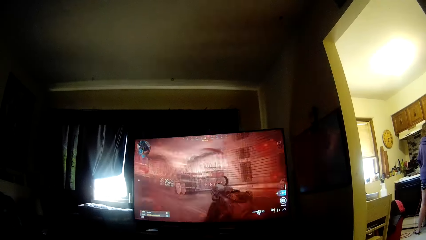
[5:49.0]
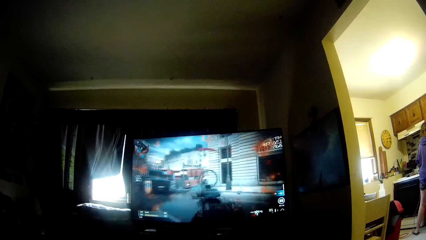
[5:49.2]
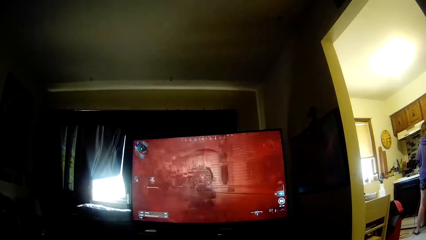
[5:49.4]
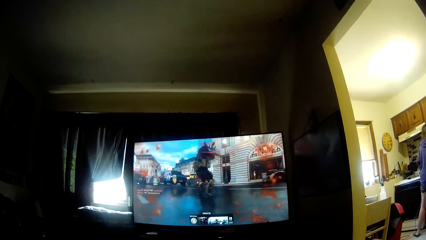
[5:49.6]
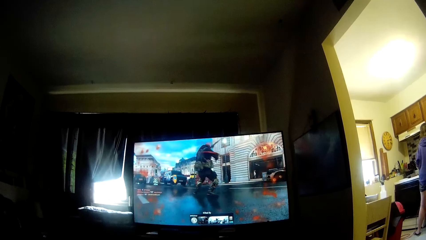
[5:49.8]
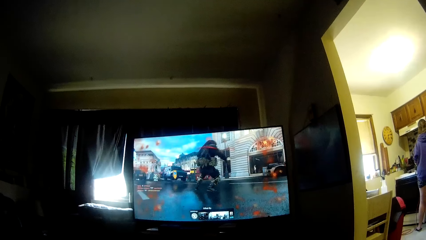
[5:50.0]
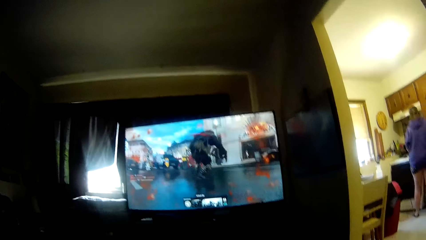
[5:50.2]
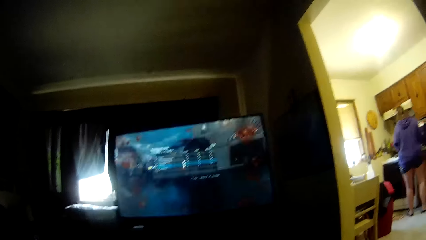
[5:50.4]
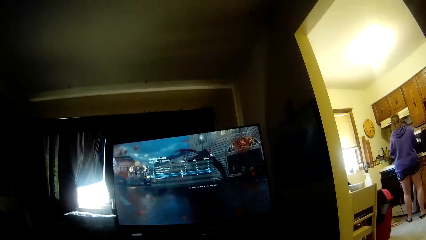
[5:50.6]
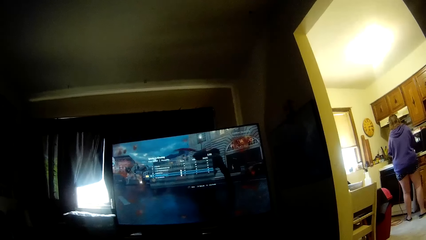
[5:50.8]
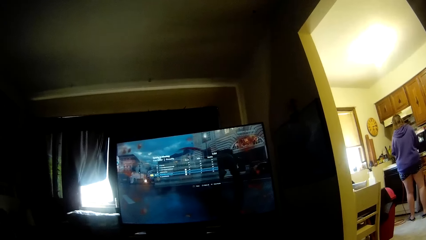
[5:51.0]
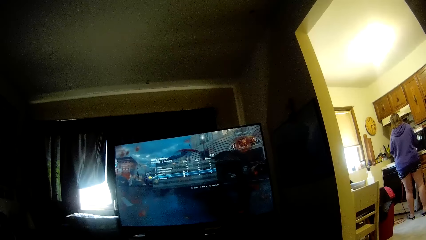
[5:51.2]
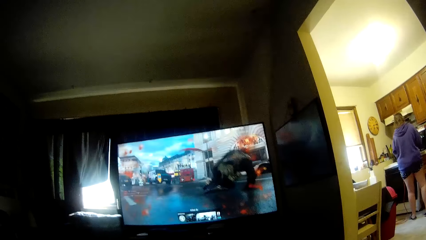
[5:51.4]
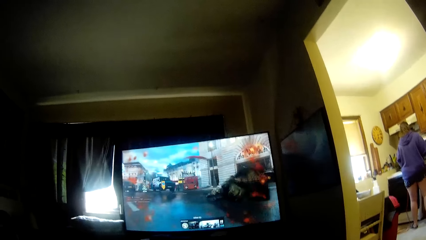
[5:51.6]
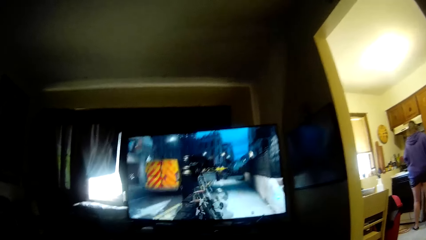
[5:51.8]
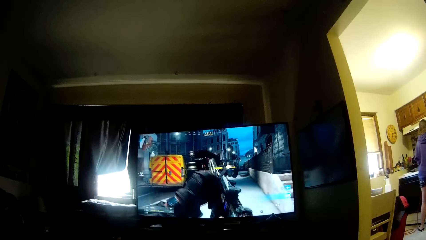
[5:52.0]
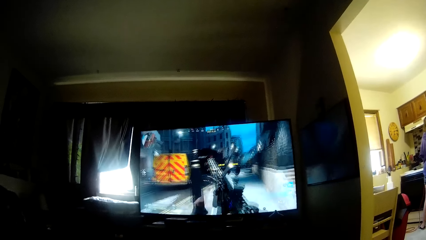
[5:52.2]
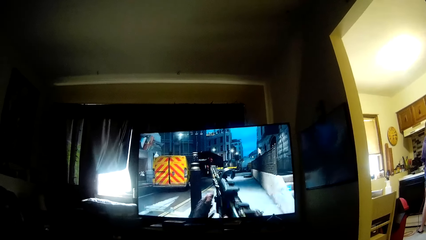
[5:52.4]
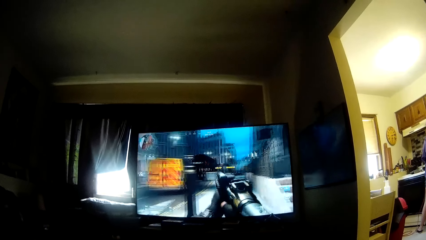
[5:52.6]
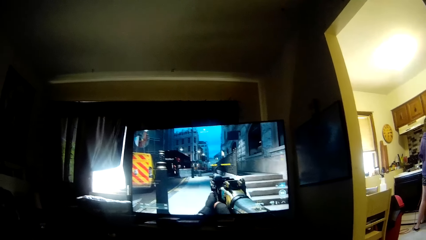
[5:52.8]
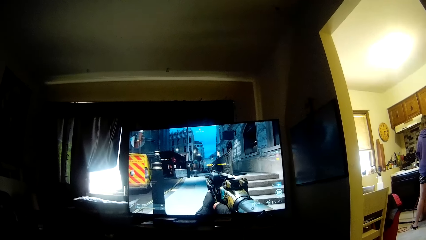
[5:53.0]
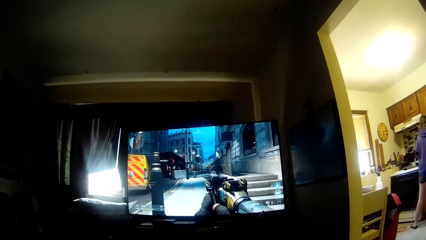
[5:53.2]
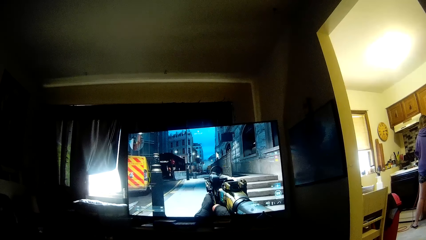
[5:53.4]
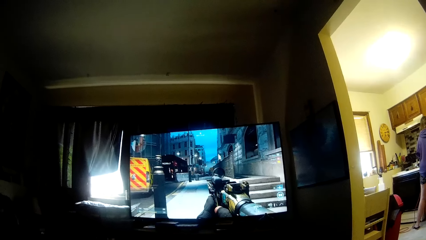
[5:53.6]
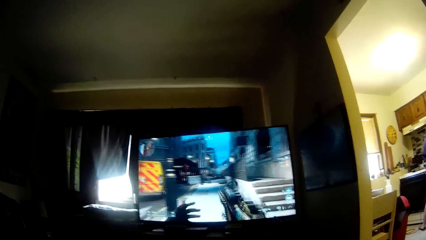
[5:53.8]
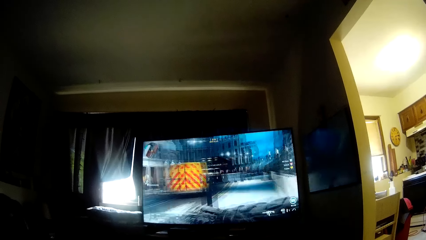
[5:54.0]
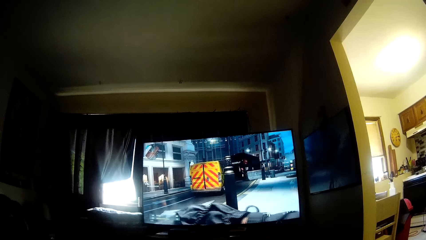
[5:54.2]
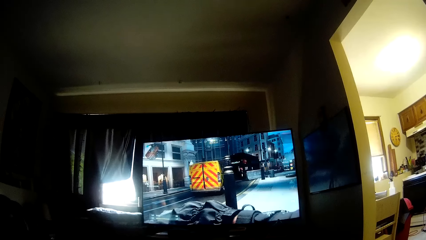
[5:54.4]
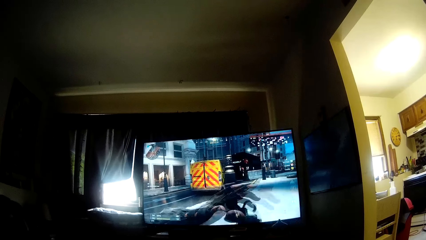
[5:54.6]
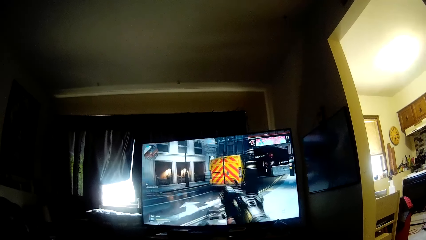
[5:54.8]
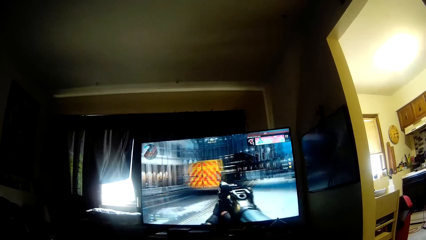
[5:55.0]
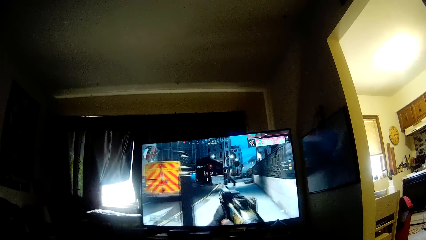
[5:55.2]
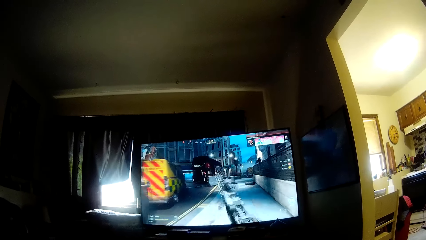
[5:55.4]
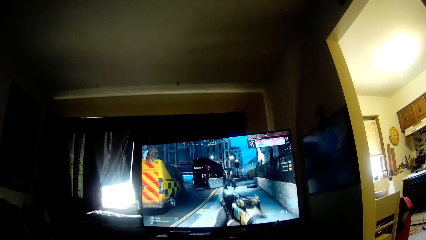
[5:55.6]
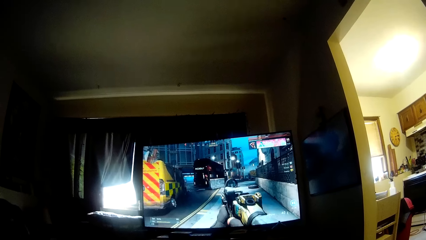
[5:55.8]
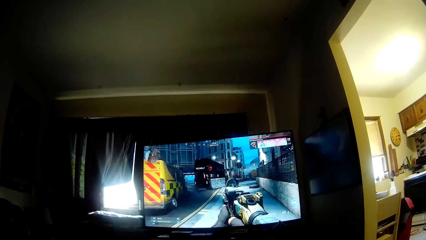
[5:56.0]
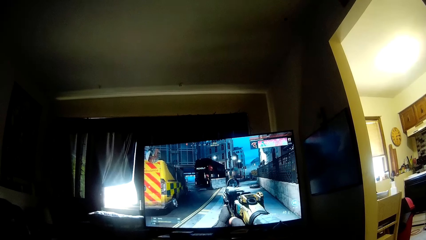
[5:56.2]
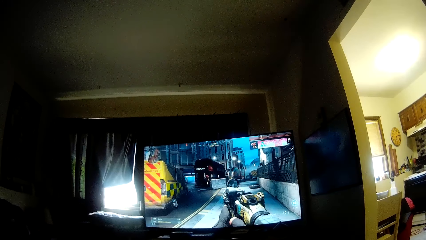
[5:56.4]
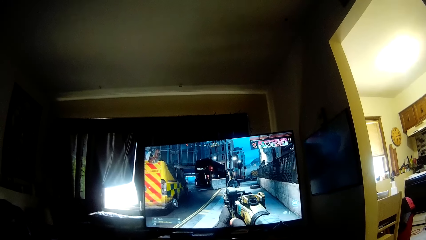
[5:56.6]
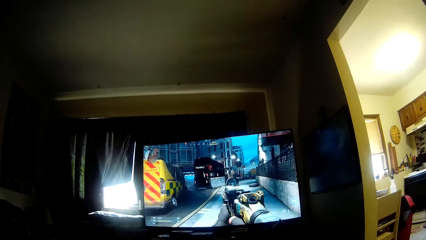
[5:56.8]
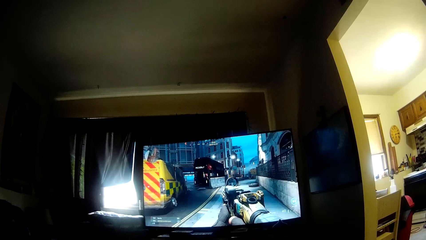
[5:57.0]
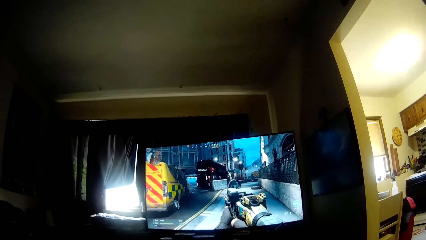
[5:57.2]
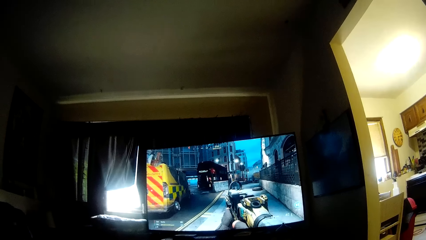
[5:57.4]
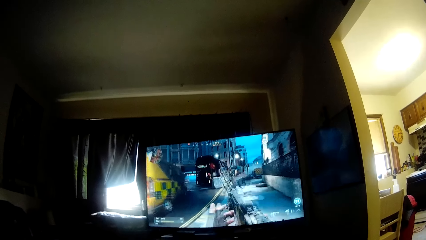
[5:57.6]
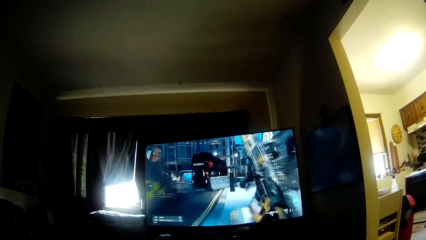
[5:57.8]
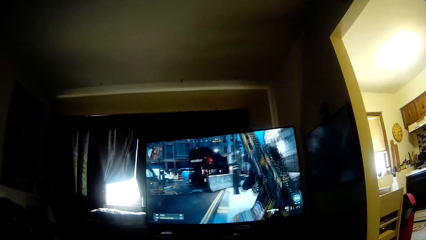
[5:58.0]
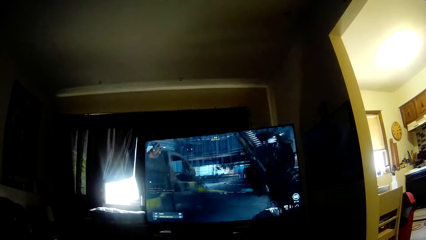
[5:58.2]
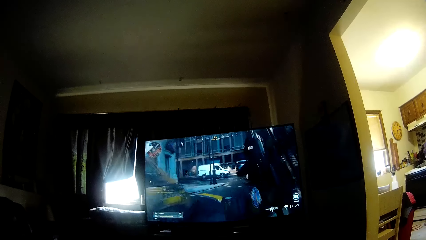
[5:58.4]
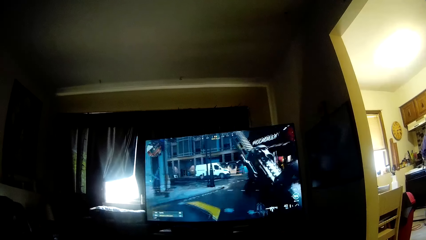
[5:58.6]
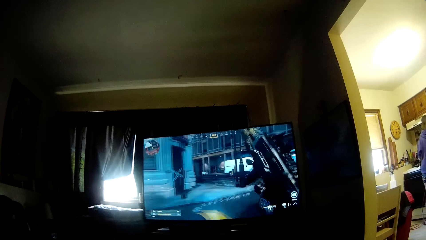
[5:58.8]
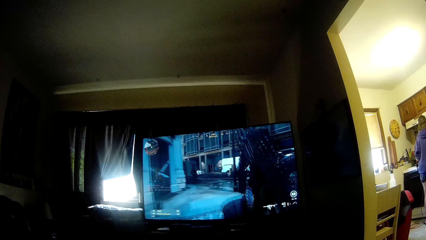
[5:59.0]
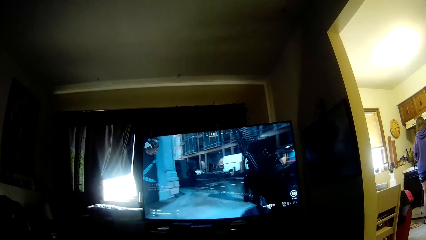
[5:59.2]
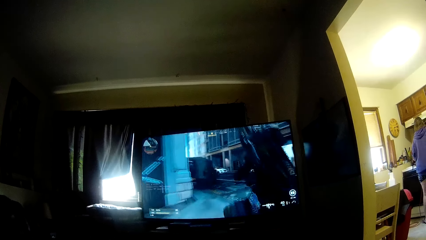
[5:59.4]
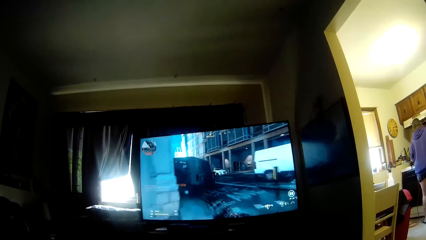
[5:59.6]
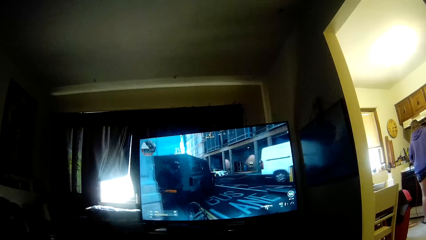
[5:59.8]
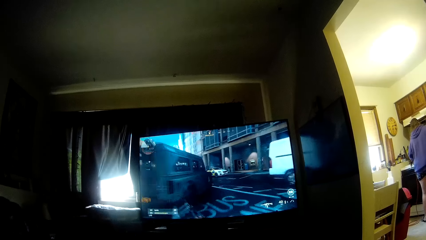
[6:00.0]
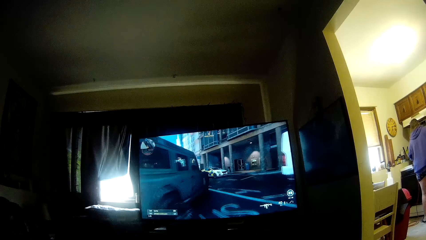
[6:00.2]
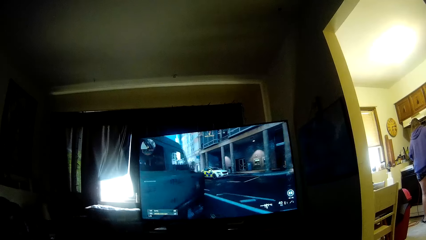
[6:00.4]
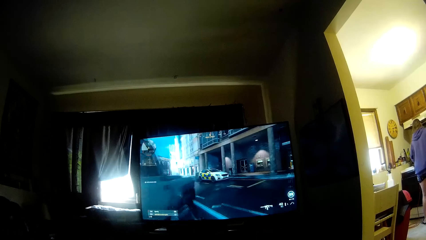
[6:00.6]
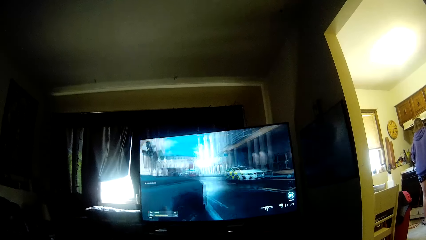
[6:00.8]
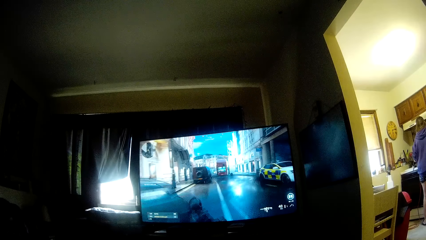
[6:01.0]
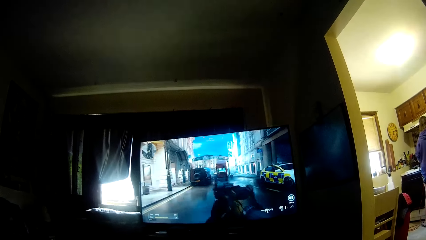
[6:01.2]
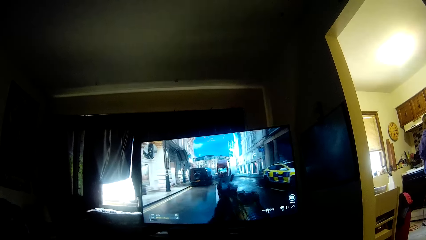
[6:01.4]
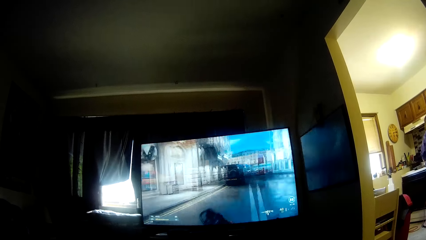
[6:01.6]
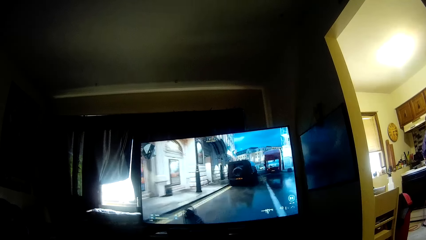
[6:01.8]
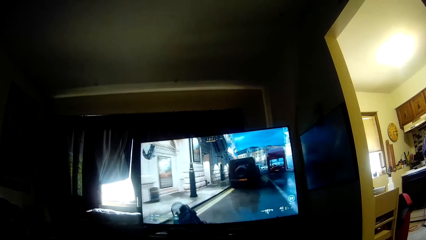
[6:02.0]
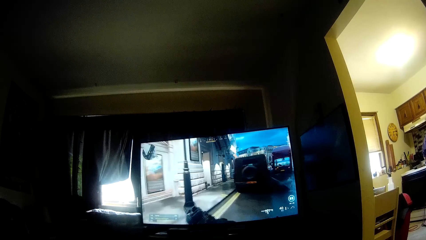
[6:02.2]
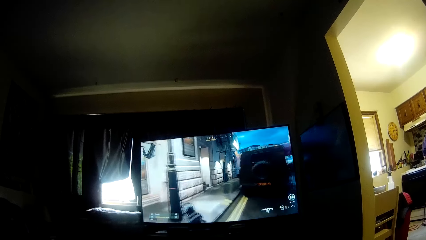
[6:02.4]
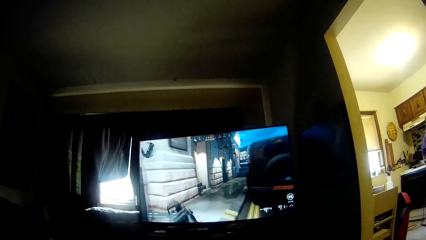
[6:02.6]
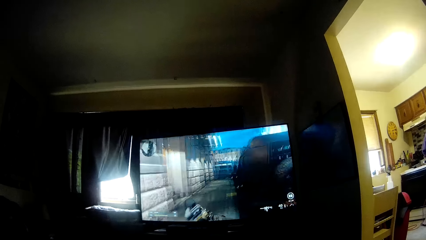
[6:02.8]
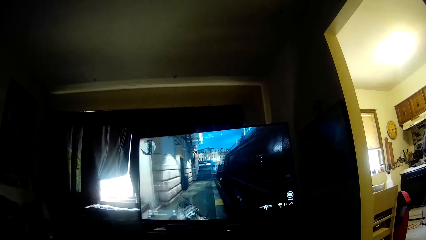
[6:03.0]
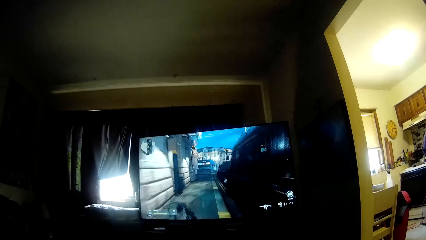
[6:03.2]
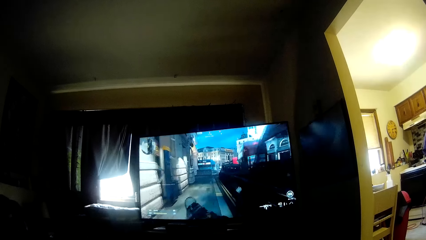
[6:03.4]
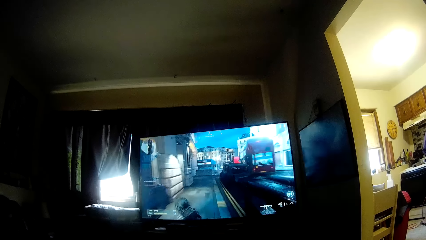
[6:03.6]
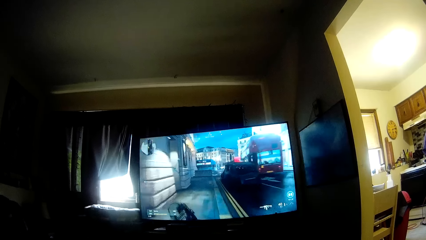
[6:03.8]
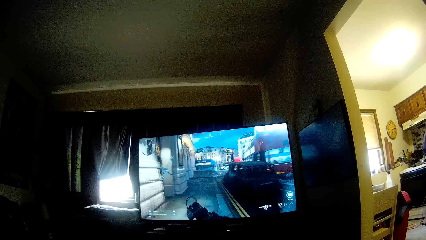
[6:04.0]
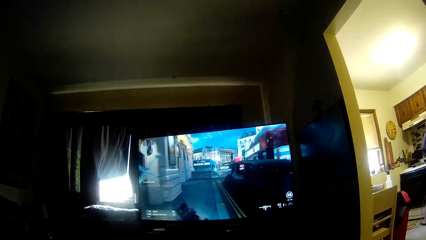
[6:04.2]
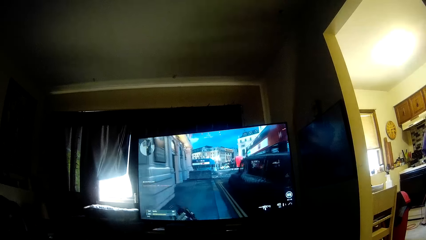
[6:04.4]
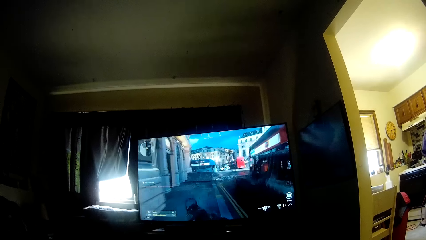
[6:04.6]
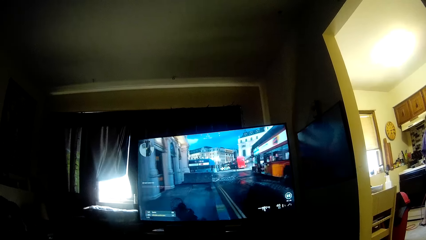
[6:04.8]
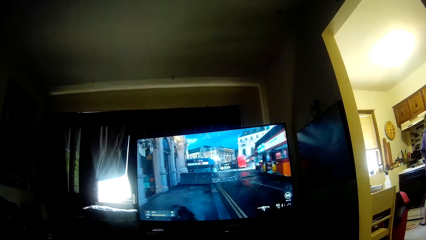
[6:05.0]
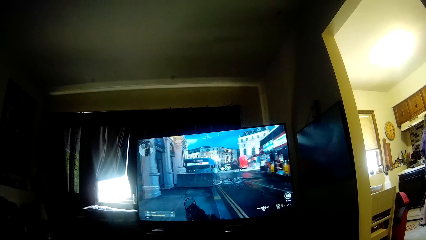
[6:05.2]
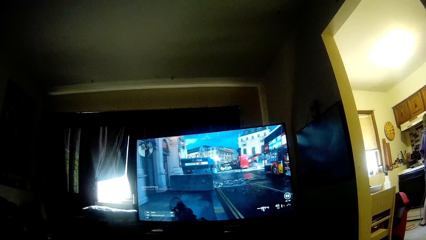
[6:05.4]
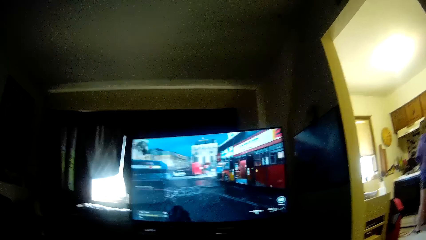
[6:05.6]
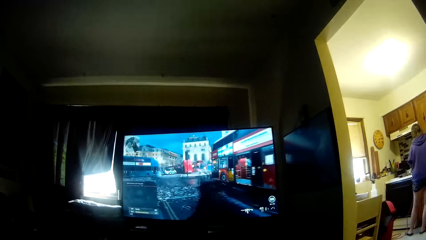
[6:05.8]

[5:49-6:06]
The woman interacts with the camera wearer. The woman moves. The camera wearer is playing a video game. The woman moves the cable in the hand. The camera wearer is playing the video game.
